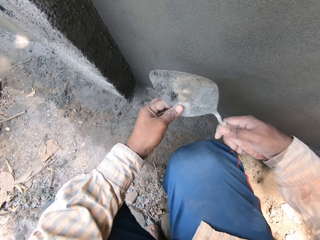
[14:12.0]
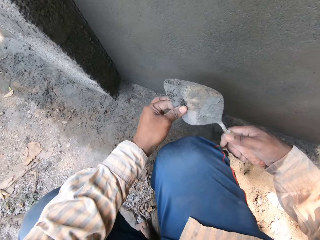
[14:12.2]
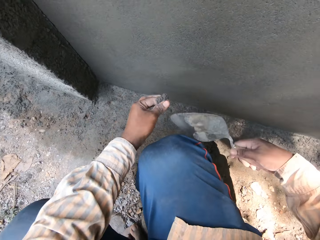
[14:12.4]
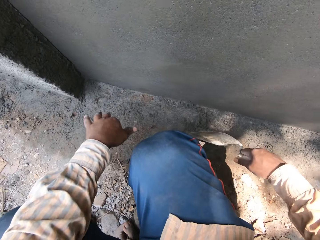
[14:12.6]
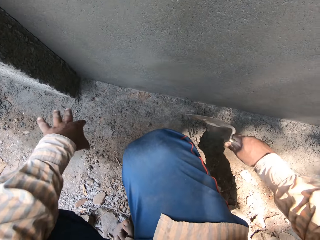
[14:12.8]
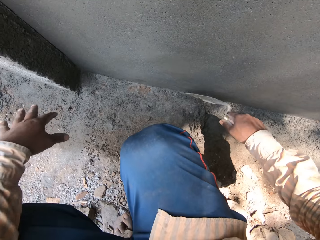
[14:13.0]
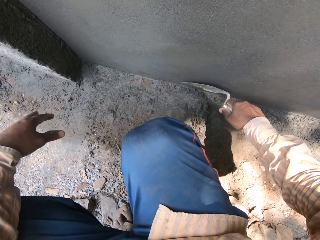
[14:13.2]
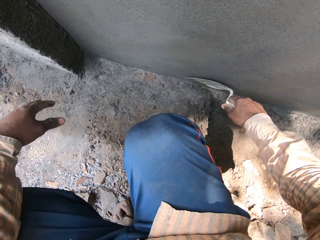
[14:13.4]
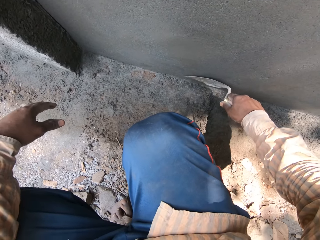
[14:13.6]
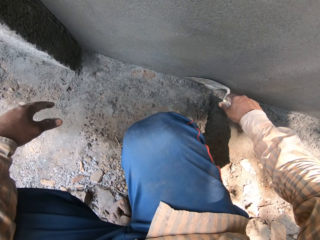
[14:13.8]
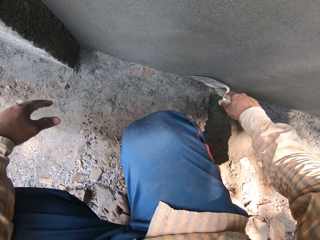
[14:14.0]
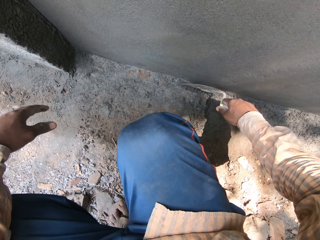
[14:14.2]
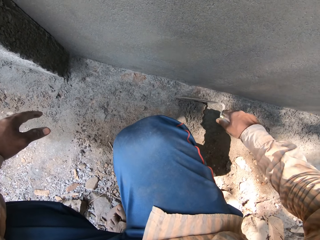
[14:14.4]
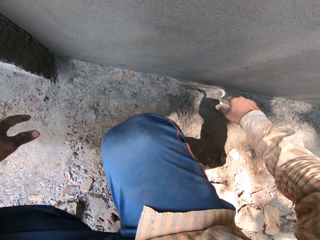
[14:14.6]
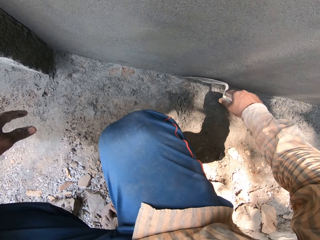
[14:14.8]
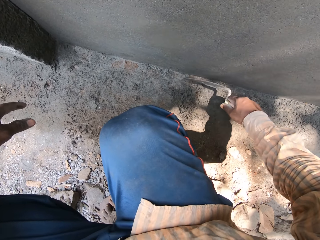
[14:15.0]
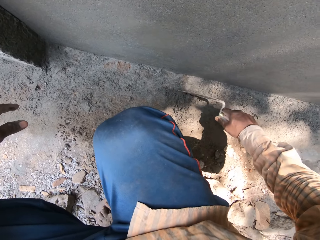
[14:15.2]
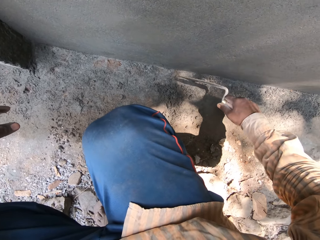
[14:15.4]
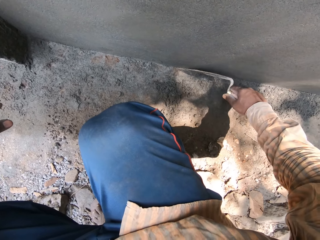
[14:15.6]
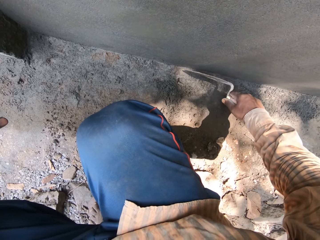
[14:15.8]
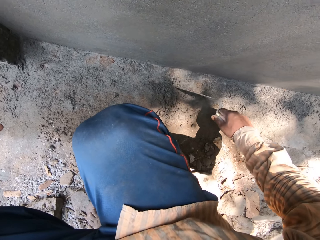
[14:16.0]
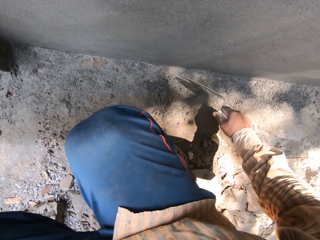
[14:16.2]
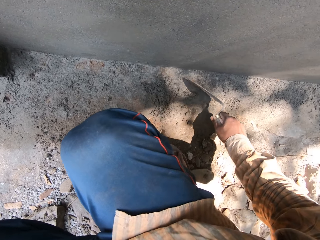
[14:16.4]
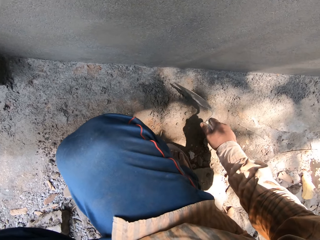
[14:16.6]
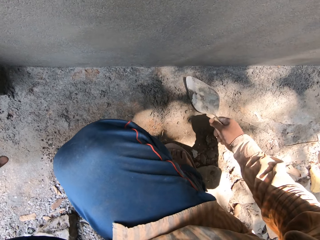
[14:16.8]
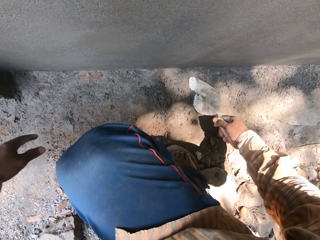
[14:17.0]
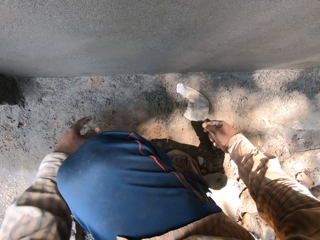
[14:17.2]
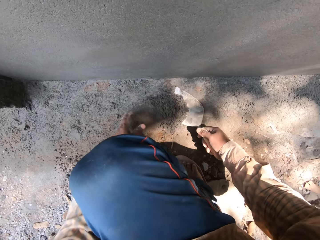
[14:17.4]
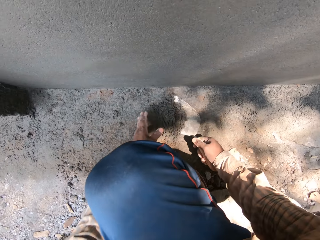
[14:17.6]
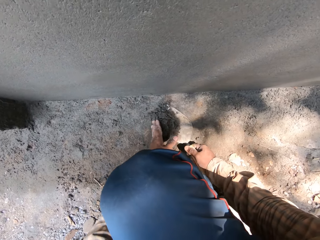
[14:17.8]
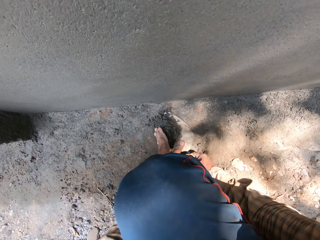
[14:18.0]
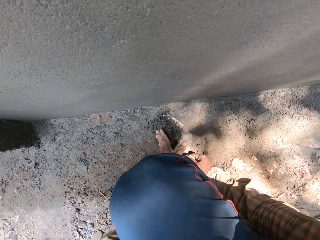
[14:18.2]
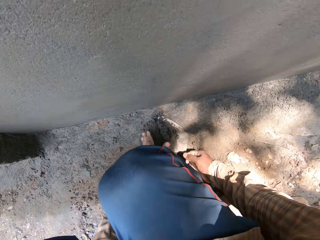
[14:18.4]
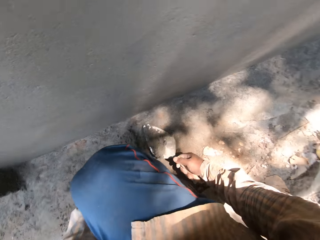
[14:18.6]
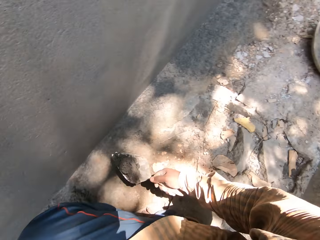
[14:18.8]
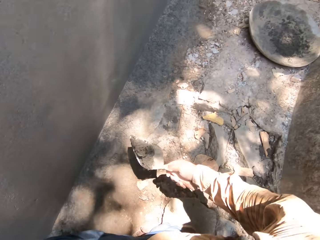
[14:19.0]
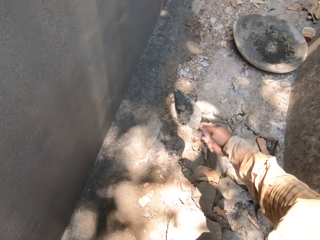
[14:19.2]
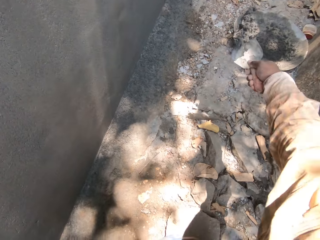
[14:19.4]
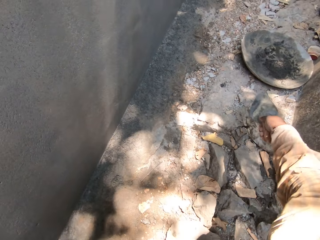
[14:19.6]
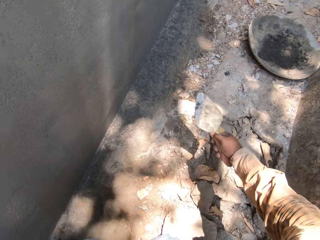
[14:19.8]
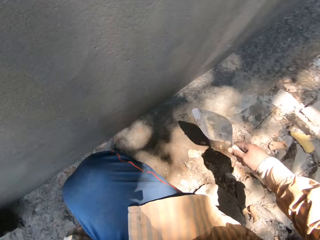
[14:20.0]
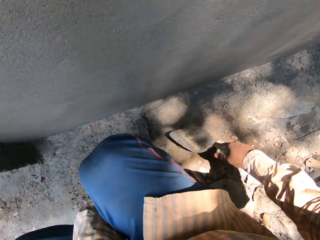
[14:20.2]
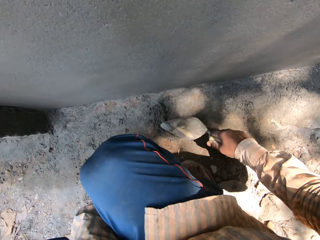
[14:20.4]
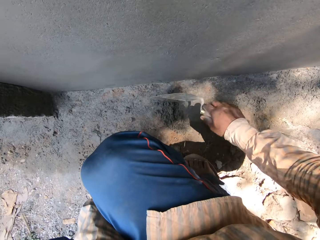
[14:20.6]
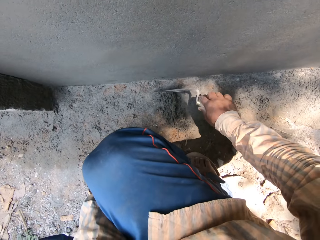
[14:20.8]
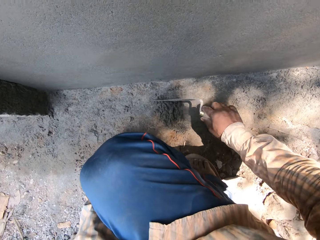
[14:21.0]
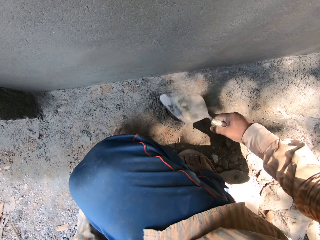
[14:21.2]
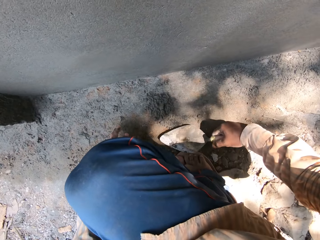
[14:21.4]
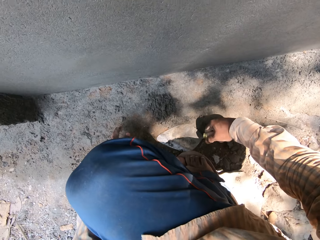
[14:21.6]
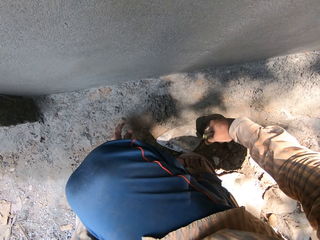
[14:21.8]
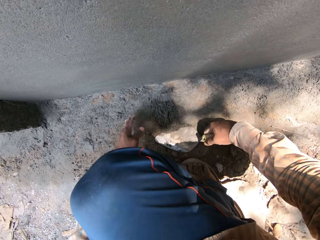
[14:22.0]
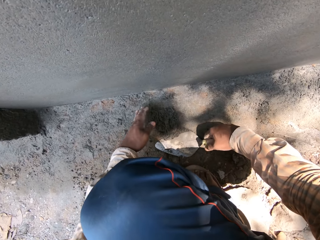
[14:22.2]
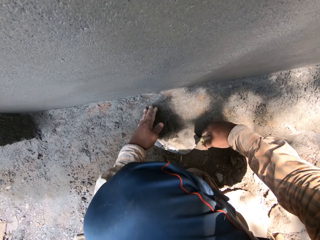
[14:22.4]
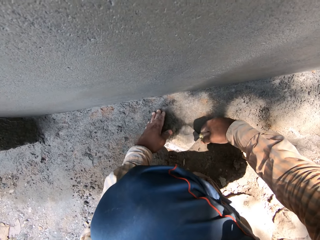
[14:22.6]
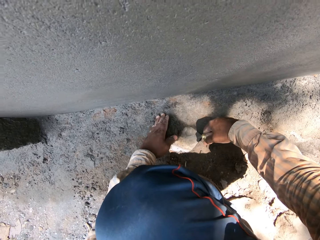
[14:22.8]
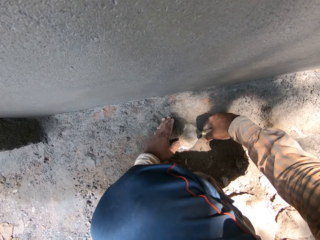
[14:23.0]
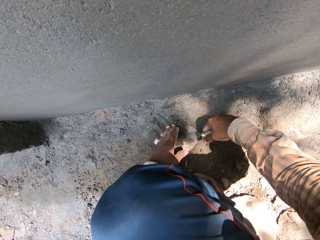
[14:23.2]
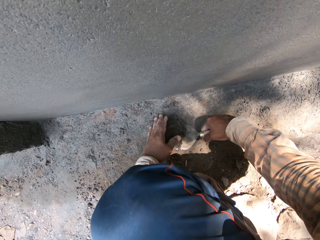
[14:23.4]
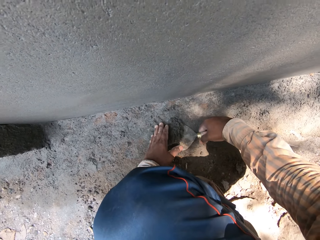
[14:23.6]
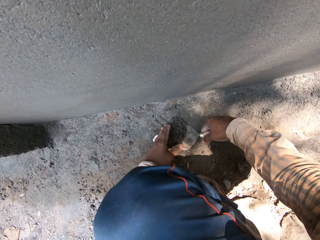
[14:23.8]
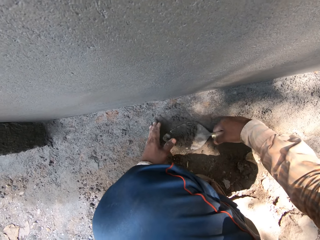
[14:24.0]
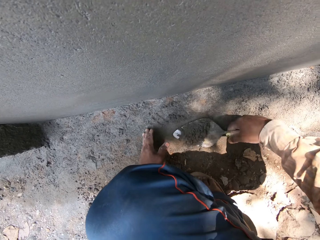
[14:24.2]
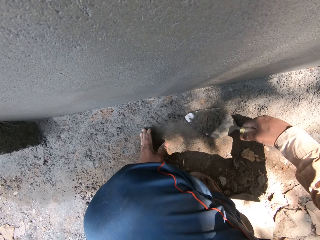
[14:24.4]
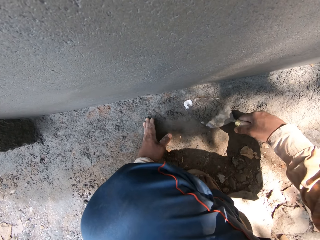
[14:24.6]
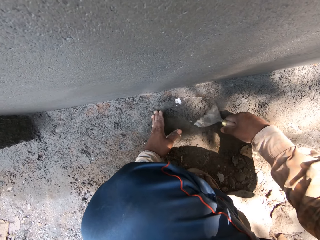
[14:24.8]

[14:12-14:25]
The camera wearer slides his left hand across the hand trowel in his right hand. He scrapes some cement mortar from the ground with the hand trowel in his right hand. He packs some cement mortar from the ground with the hand trowel in his right hand. He packs the cement mortar from the ground with the hand trowel in his right hand and his left hand. He pours the cement mortar in the headpan on the ground with the hand trowel in his right hand. He packs the cement mortar from the ground with the hand trowel in his right hand and his left hand. He pushes the cement towards himself with the trowel.

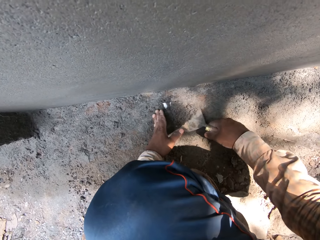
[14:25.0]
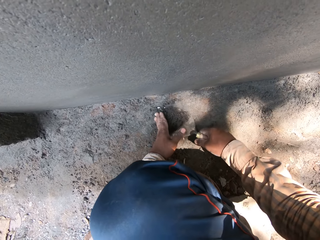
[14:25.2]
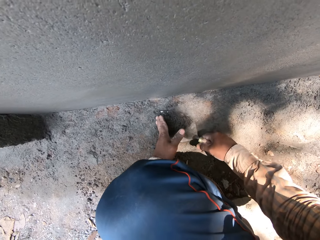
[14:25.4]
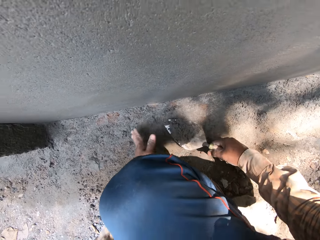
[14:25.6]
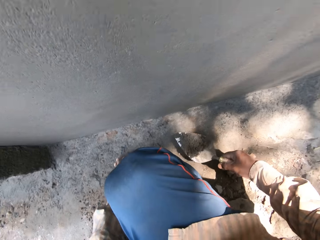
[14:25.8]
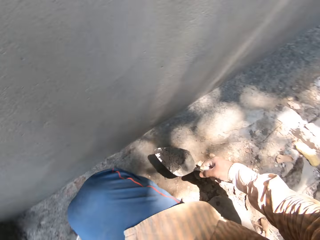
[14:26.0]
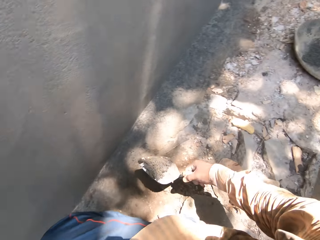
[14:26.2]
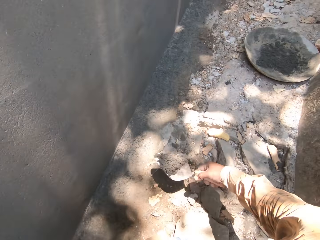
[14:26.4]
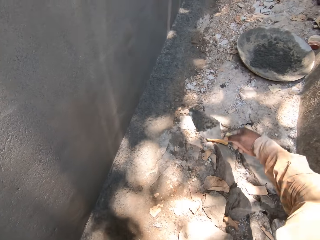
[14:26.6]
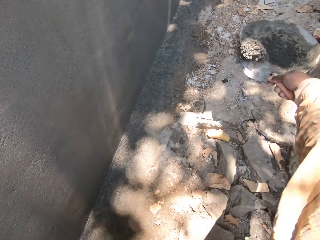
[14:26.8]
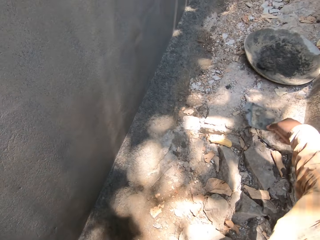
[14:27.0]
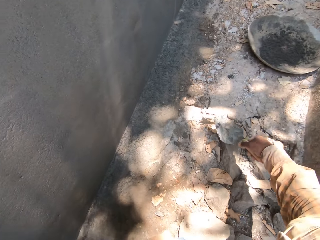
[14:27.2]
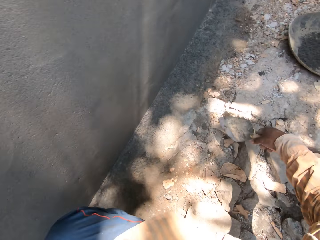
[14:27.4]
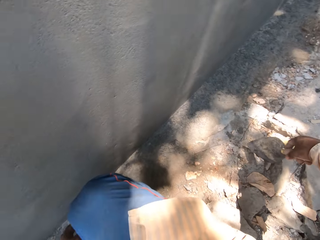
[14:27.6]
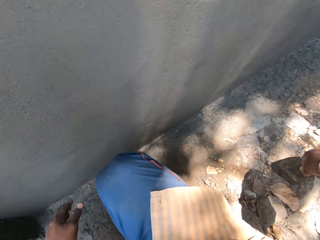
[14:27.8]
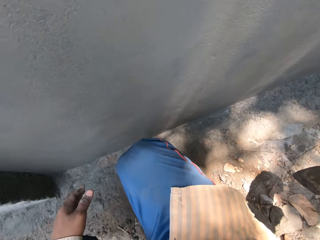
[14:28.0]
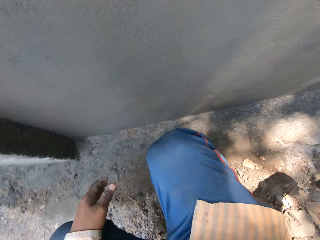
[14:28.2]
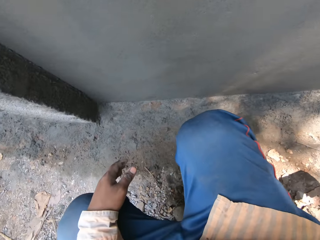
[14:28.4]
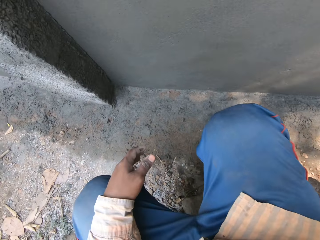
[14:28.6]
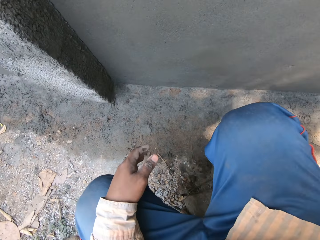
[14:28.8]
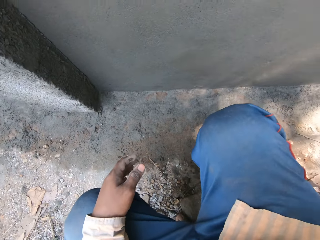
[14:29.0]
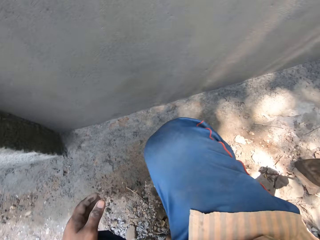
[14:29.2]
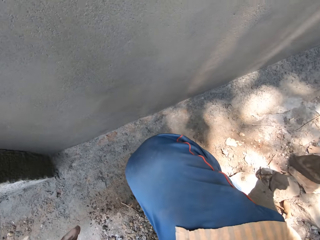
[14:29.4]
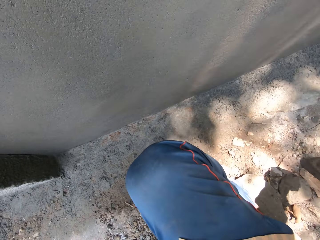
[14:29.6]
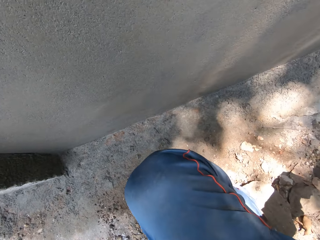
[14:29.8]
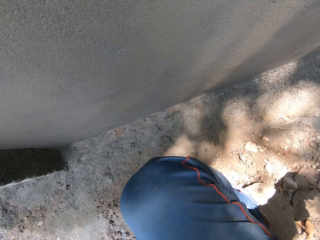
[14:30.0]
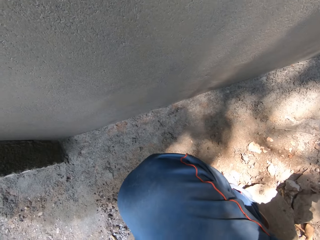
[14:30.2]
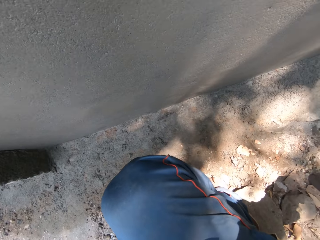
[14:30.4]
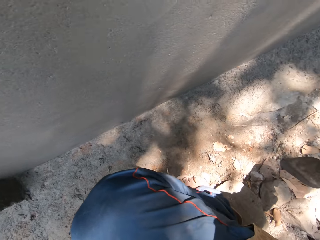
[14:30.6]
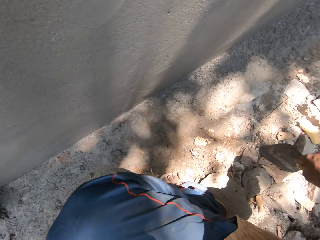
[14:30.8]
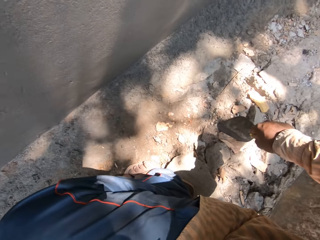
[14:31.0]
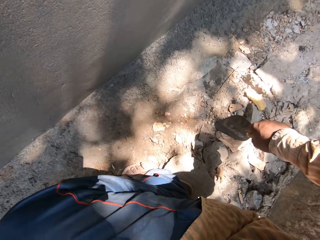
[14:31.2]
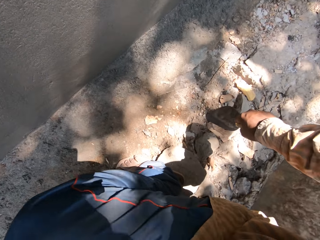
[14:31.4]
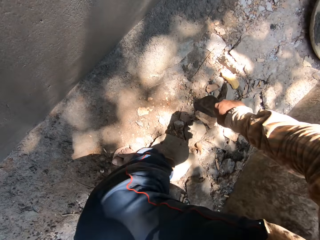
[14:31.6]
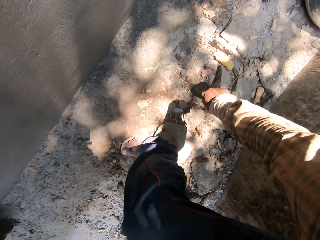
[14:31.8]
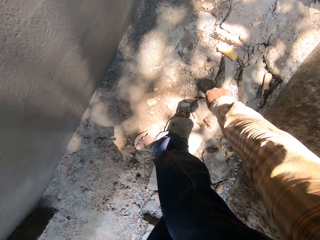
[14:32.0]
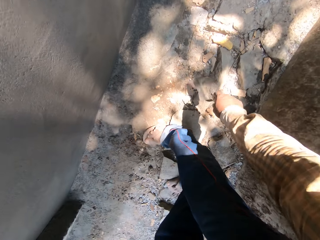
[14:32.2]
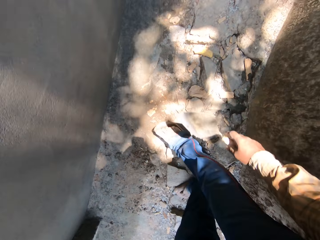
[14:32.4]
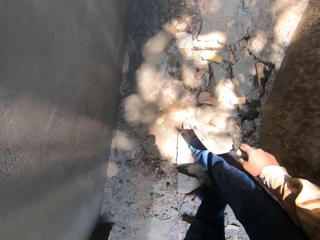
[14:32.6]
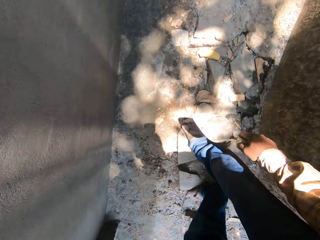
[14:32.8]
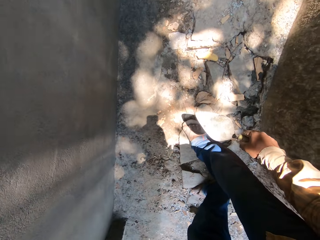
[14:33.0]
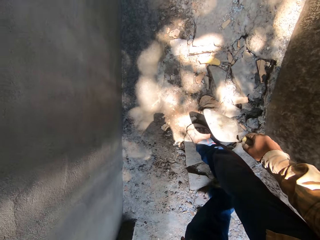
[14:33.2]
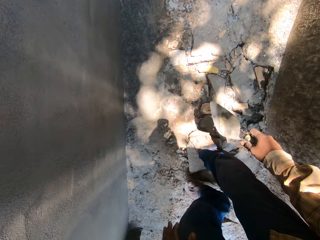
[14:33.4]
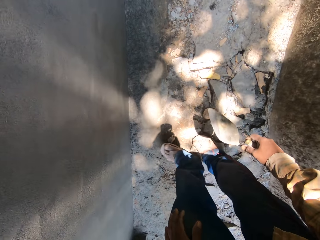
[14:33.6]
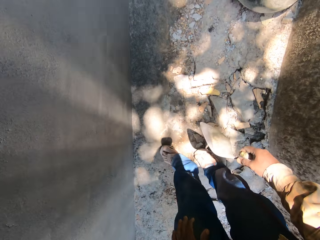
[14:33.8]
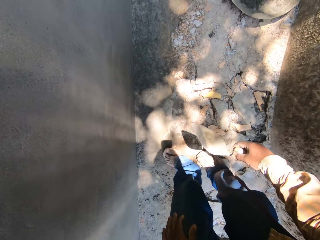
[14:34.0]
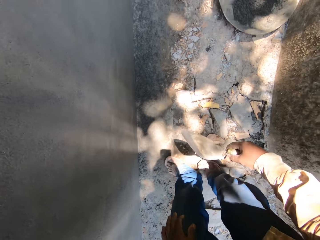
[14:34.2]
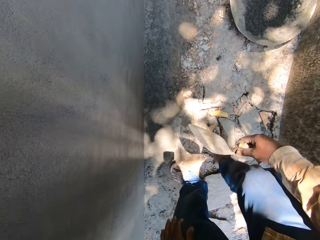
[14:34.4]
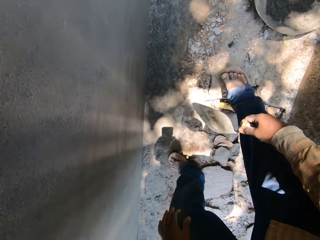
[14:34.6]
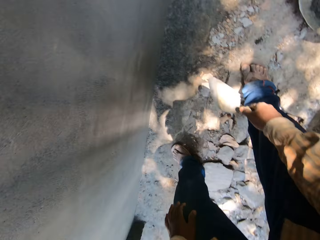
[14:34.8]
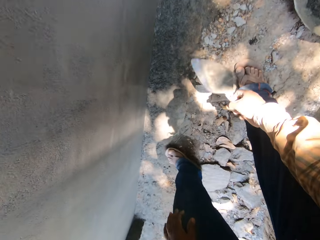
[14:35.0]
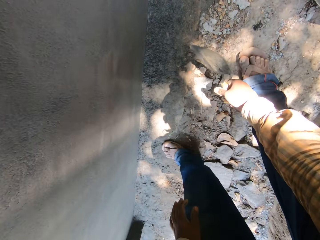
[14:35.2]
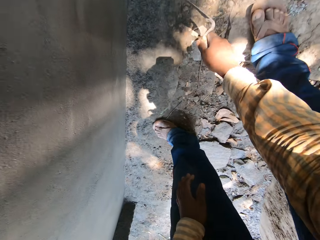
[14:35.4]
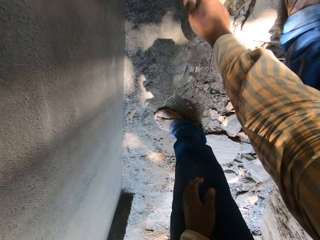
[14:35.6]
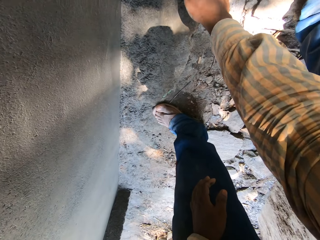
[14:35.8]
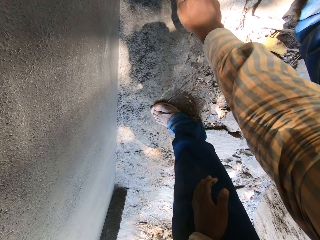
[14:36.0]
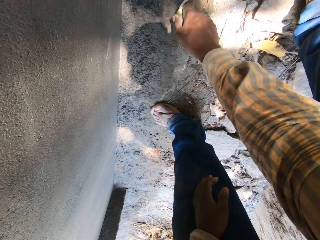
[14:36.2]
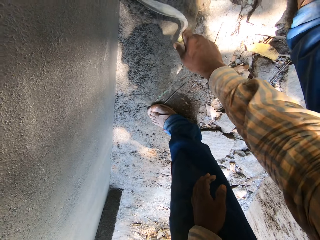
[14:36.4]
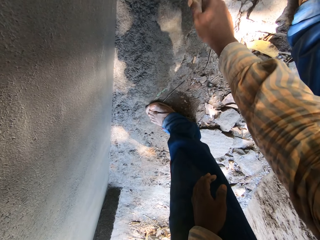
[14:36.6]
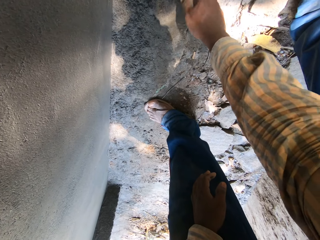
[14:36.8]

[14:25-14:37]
The camera wearer pours the cement mortar in the headpan or bowl on the ground with the hand trowel in his right hand. He stares at the ground. He stands up. He stares at the ground. He moves towards the bowl. He scrapes some cement mortar from the ground with the hand trowel in his right hand.
